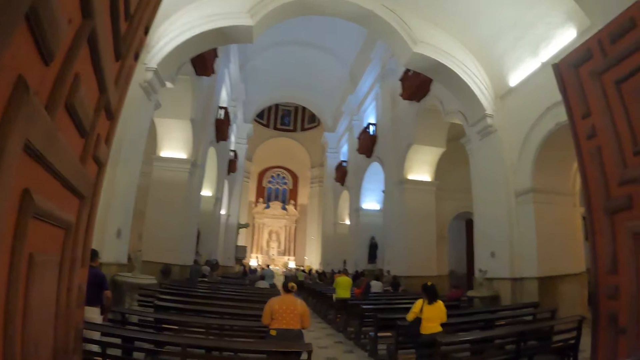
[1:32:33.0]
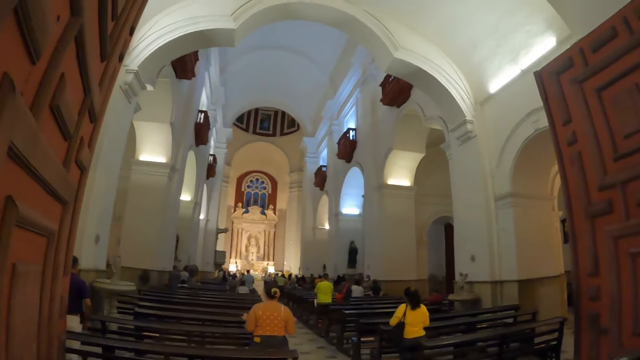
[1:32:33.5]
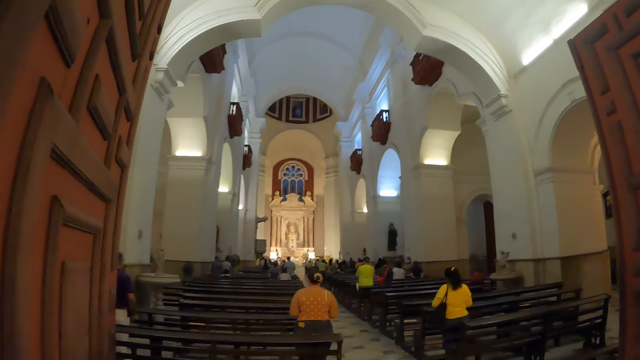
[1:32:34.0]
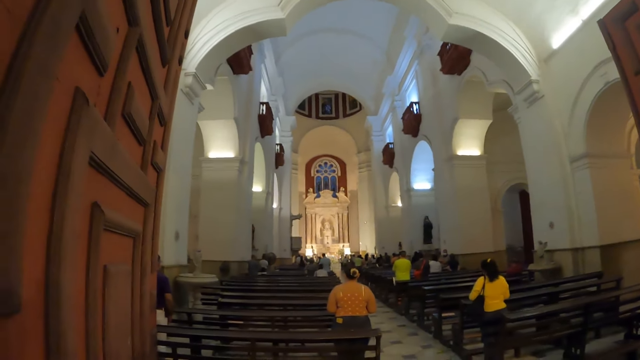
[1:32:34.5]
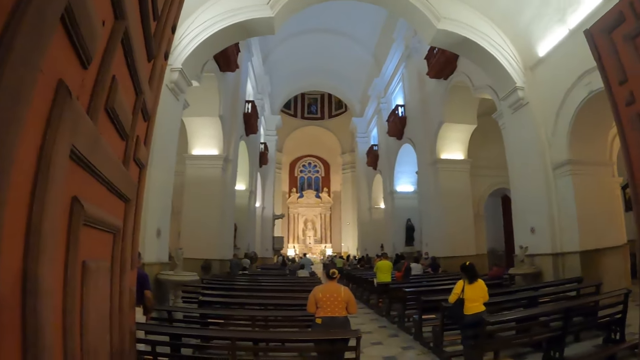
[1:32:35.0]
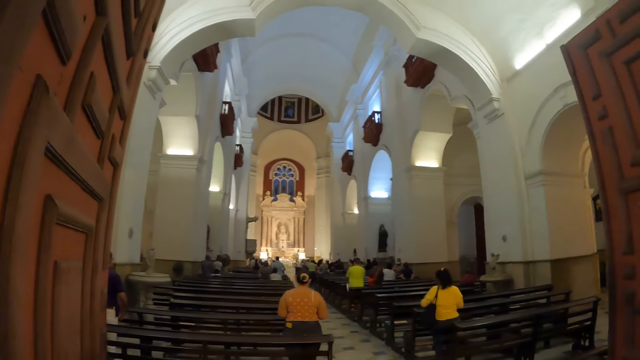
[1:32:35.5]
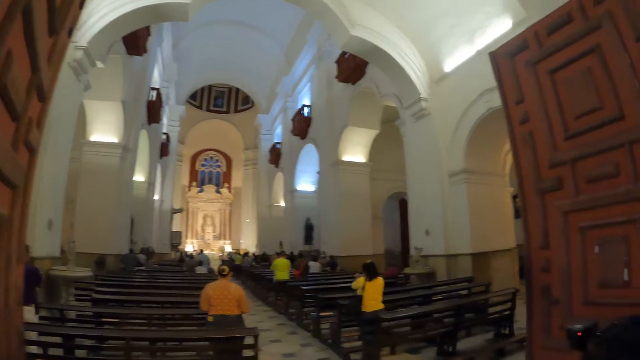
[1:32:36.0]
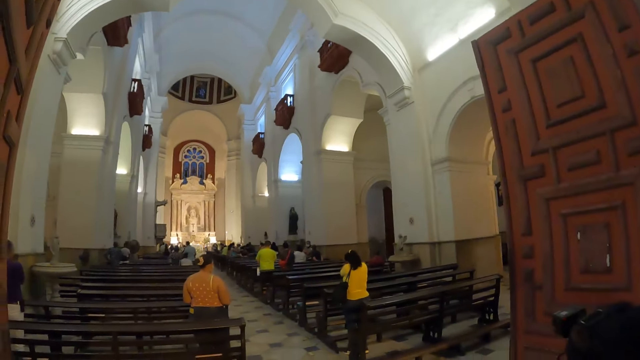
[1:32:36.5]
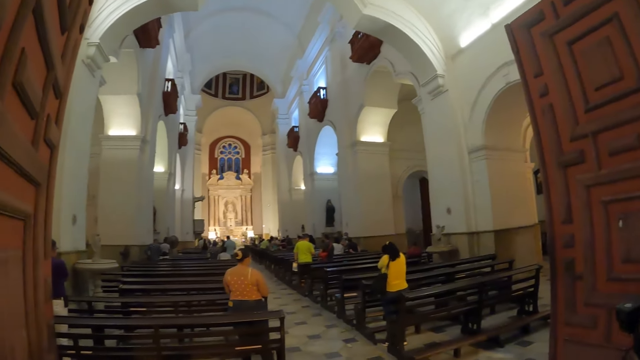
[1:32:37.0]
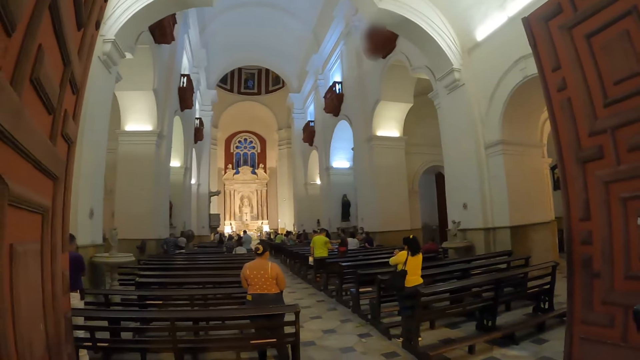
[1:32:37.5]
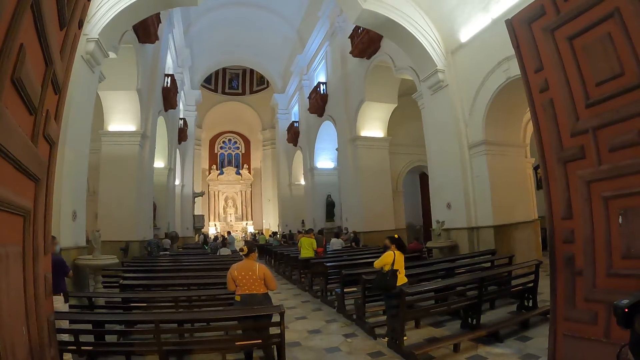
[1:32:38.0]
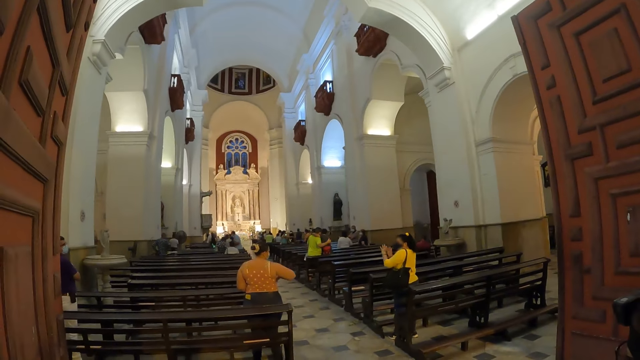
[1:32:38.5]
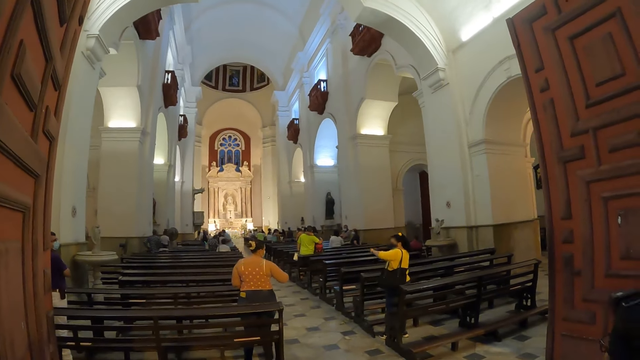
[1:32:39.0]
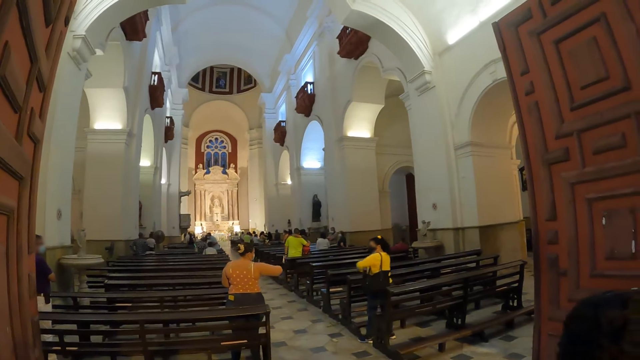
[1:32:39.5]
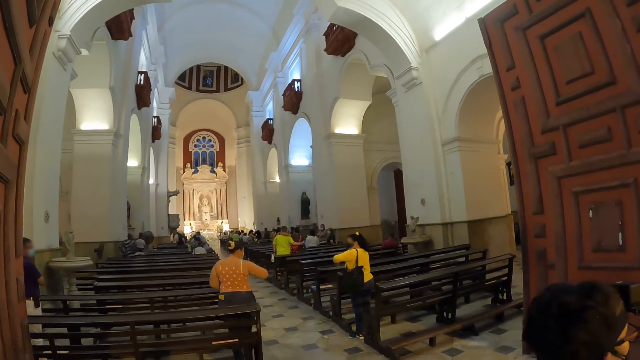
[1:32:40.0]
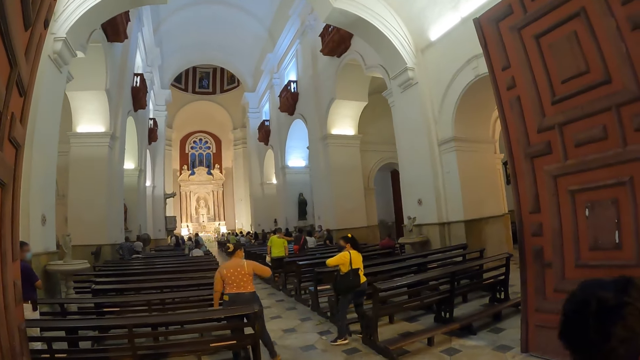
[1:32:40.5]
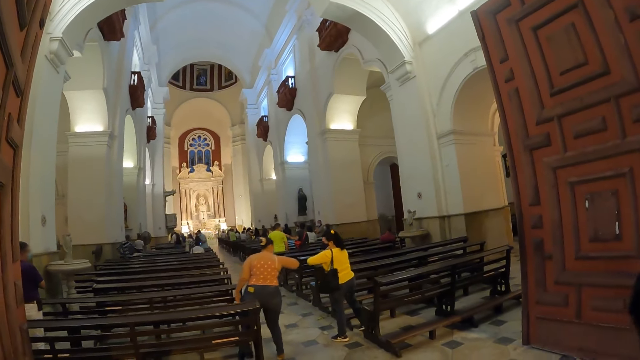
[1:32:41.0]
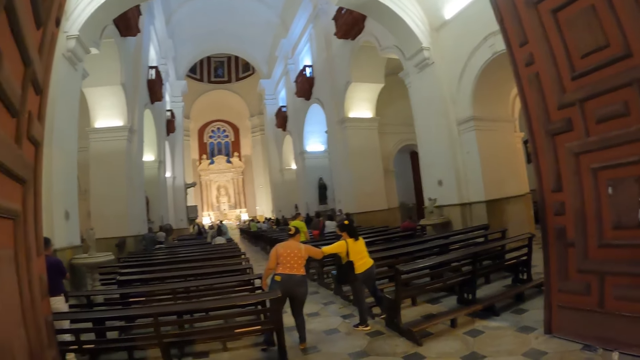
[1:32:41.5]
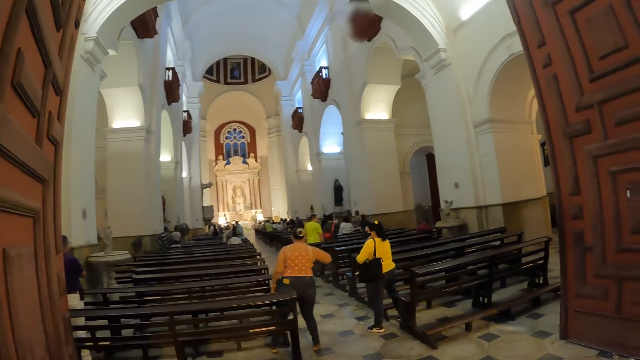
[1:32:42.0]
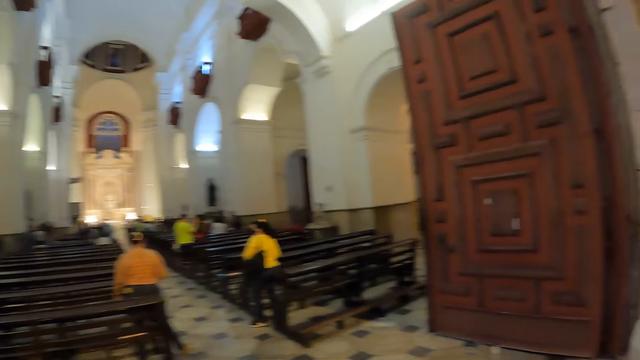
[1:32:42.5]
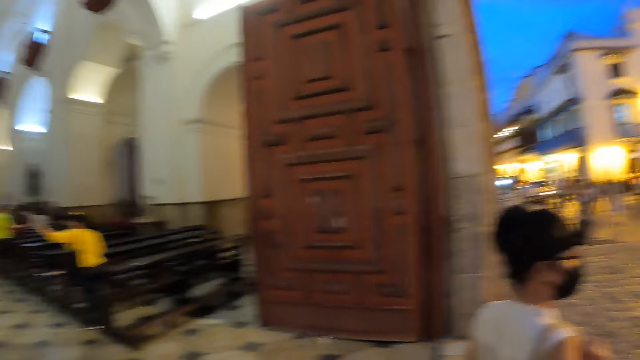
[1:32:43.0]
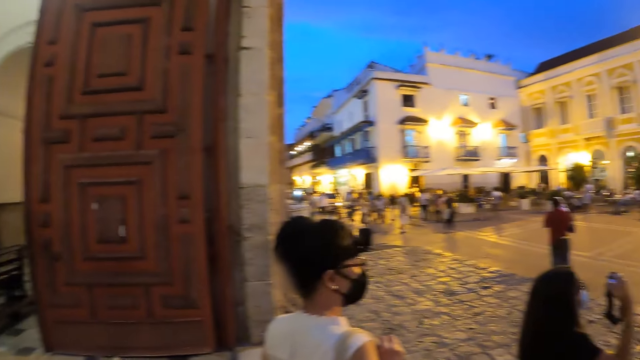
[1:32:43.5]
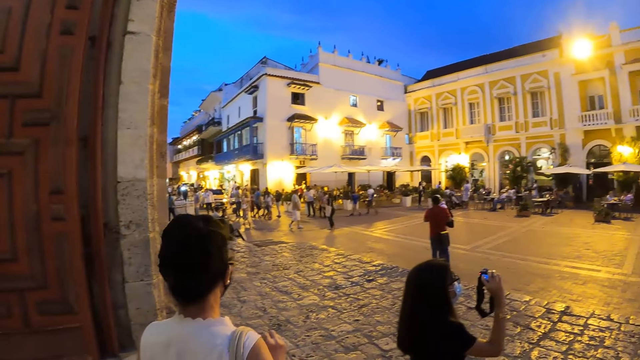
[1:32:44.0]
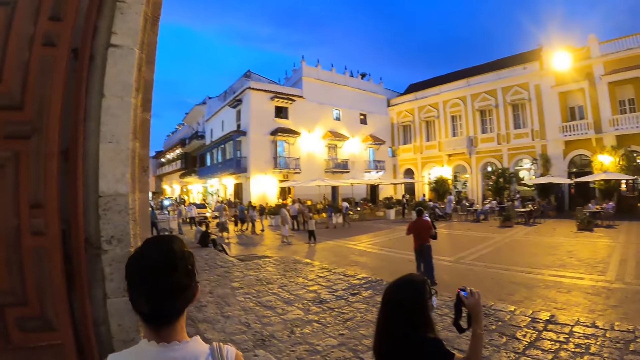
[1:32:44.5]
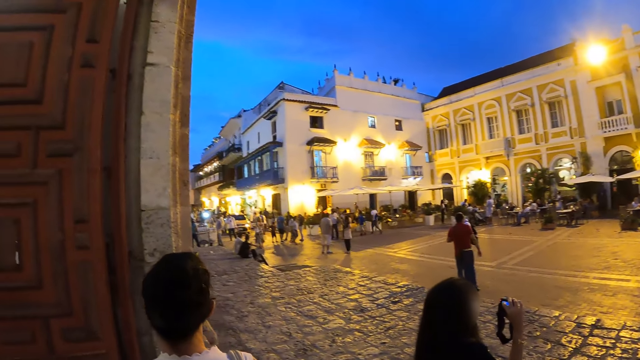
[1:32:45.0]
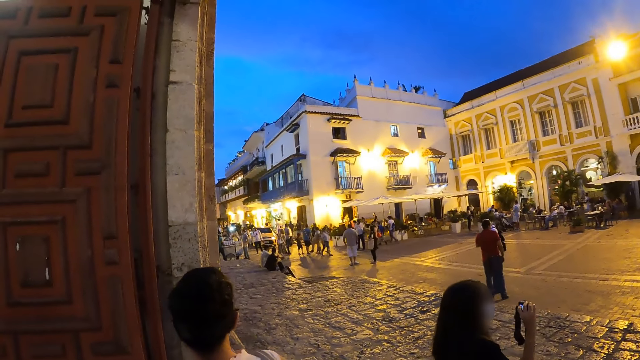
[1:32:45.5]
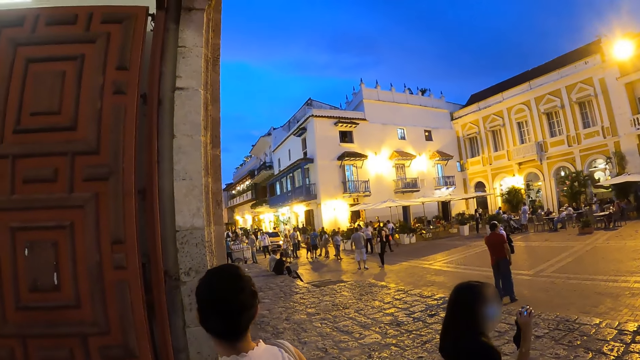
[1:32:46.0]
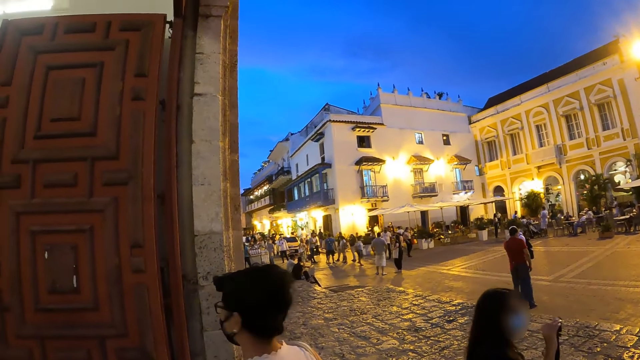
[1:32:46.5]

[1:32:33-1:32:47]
The woman exits the cathedral.

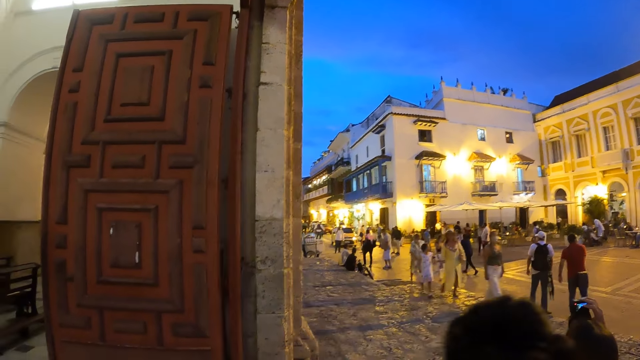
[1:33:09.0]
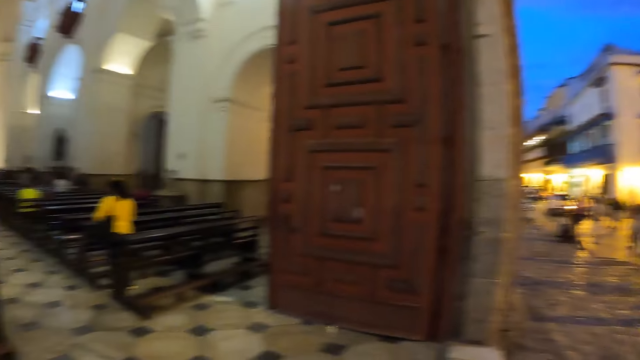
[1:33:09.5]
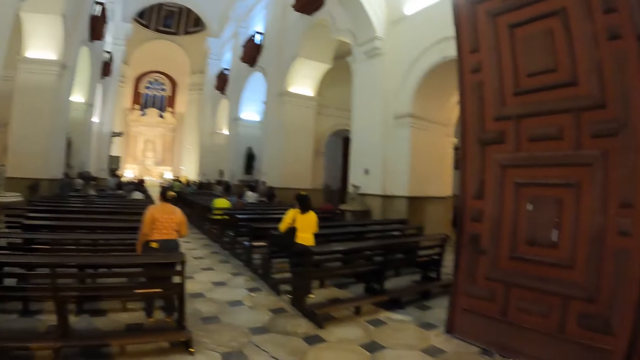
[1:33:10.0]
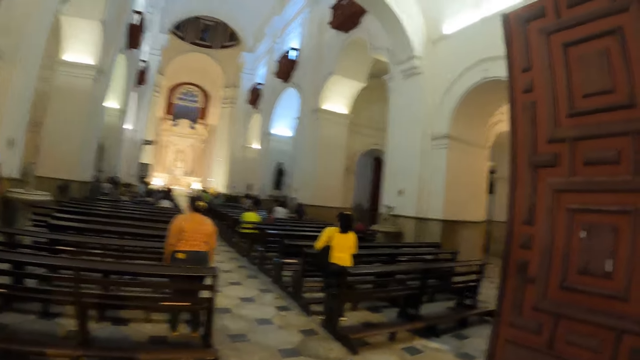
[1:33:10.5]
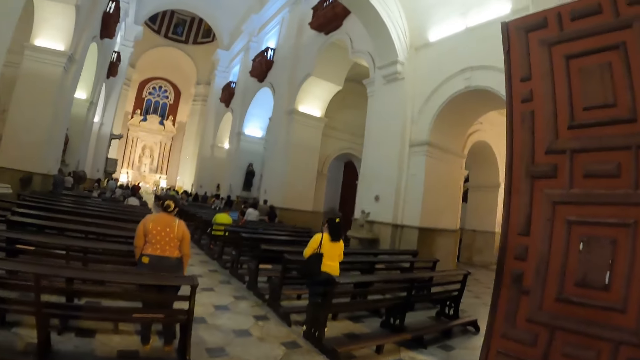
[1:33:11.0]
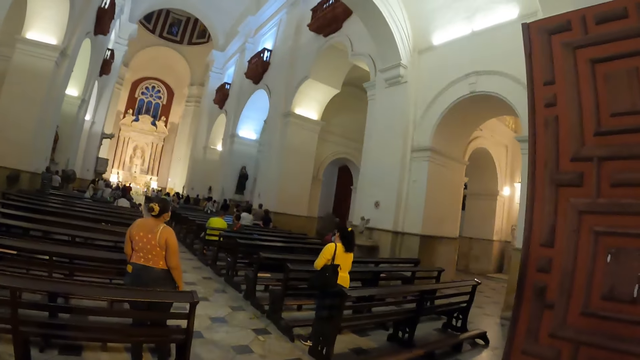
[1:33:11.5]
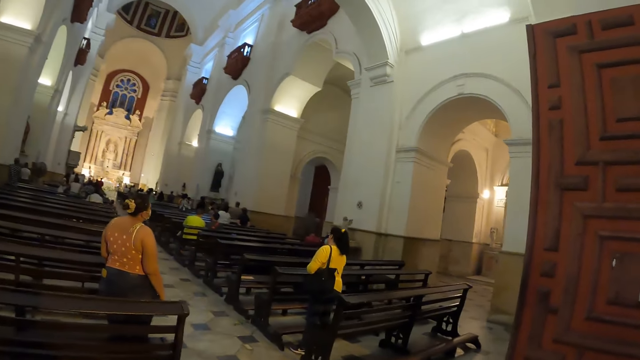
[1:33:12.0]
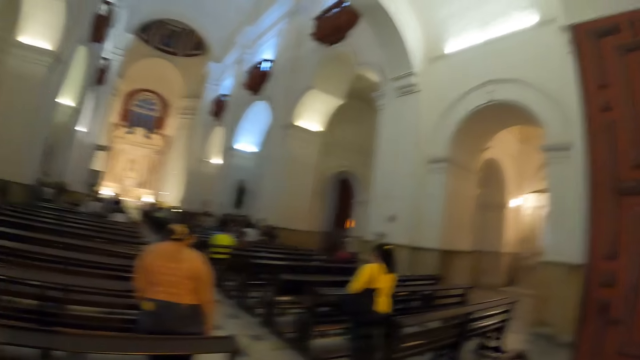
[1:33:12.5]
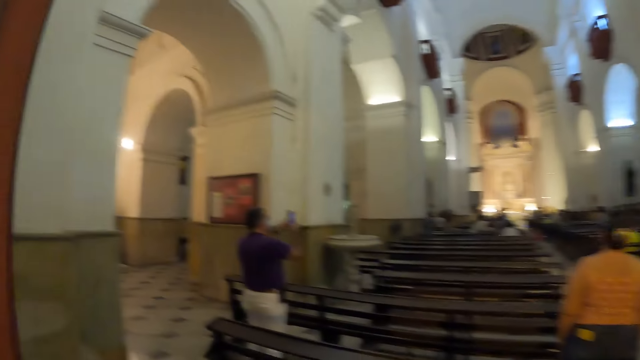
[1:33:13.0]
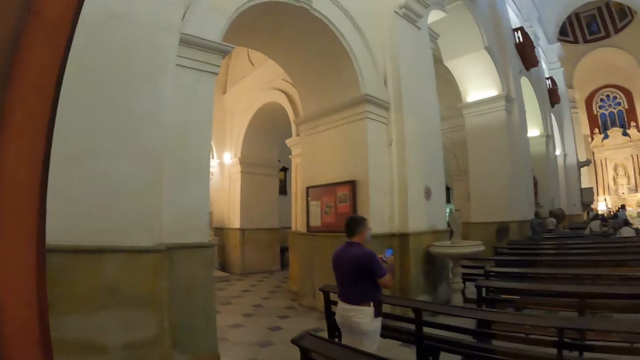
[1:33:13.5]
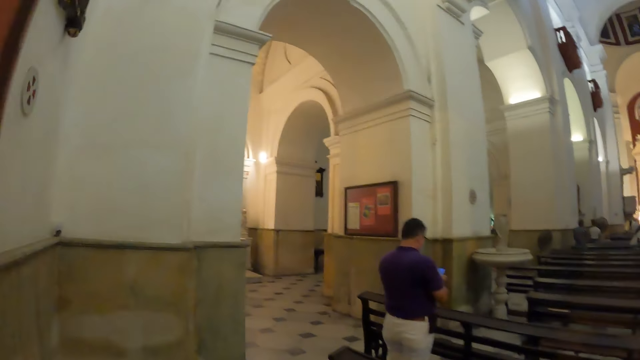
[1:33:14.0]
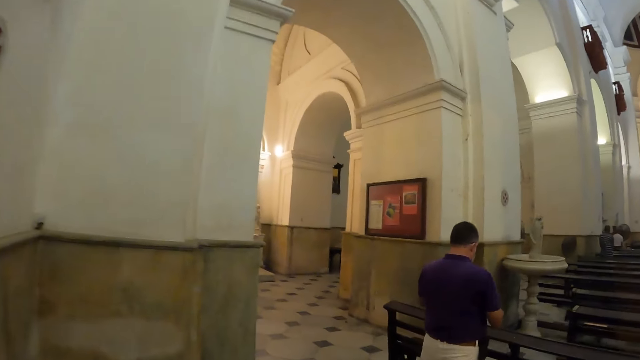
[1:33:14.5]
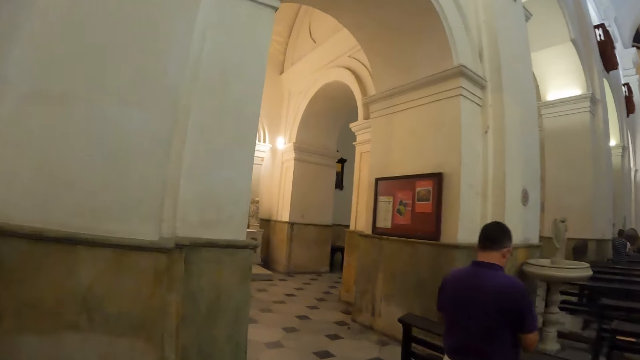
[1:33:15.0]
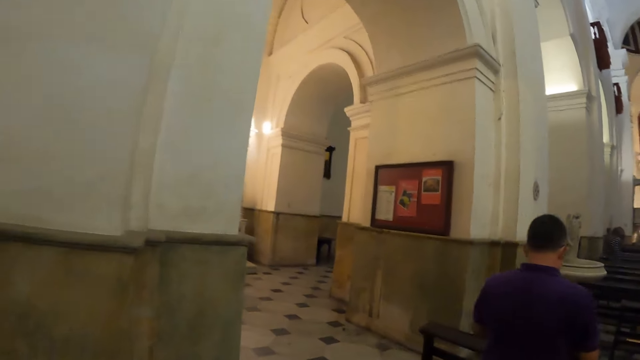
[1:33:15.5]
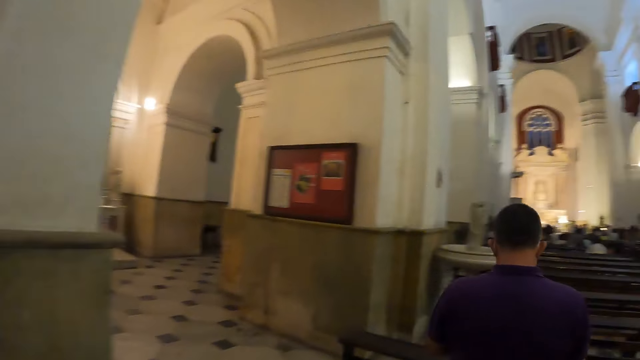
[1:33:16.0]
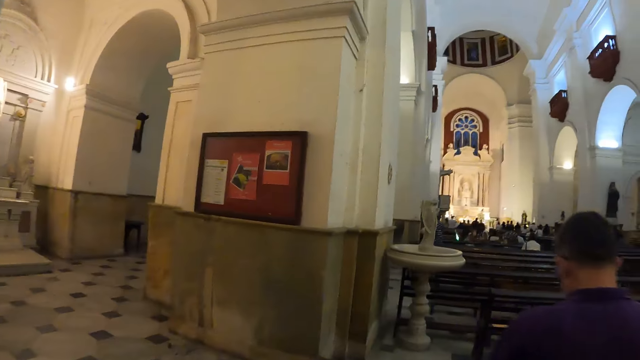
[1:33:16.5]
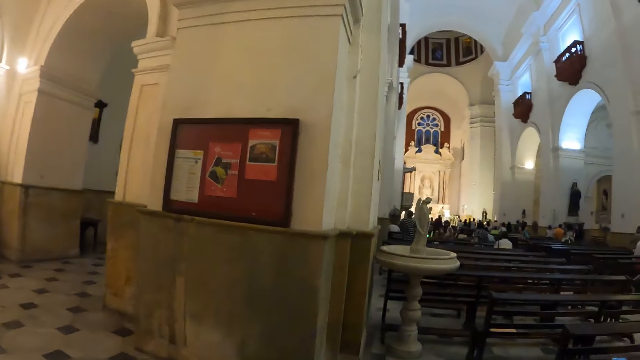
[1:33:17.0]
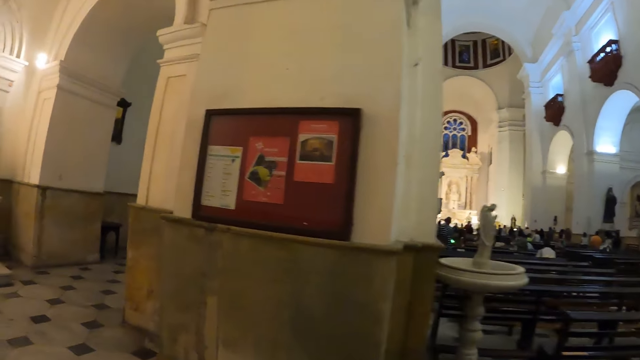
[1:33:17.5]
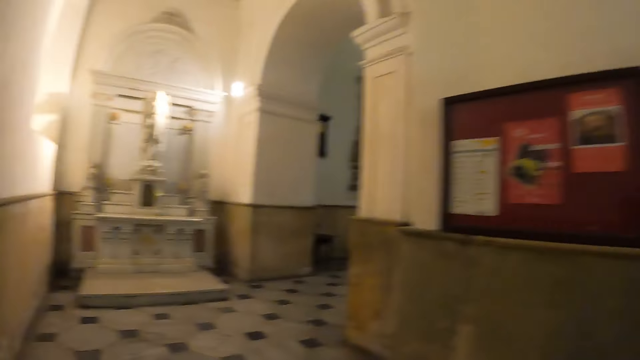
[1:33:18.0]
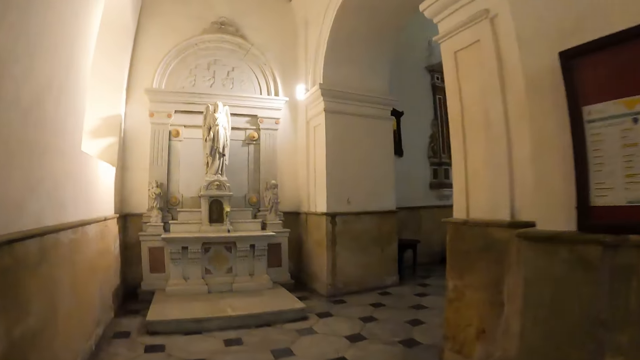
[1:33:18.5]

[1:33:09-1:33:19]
The camera wearer enters the cathedral. They walk around the church.
